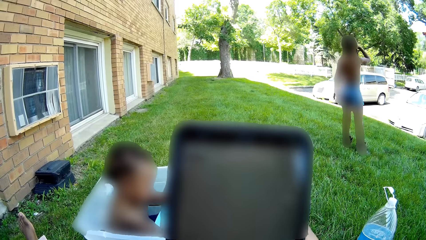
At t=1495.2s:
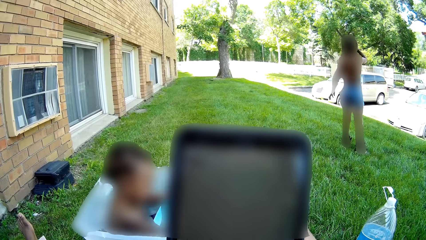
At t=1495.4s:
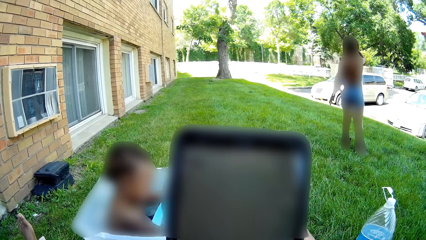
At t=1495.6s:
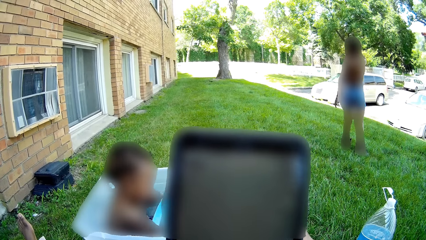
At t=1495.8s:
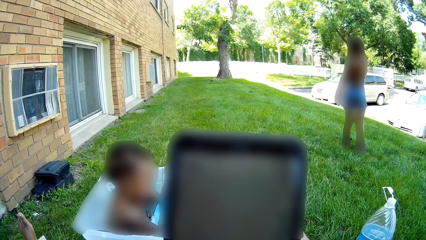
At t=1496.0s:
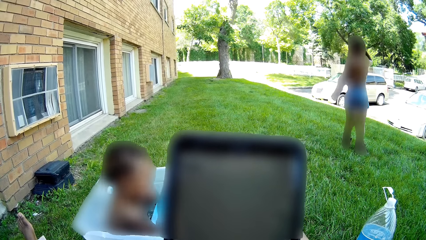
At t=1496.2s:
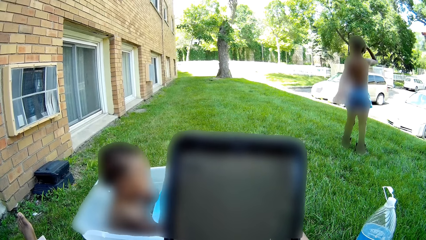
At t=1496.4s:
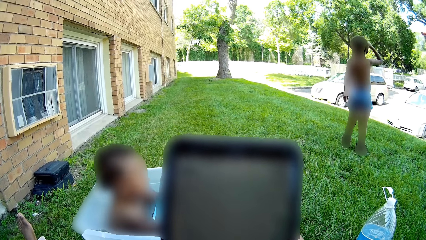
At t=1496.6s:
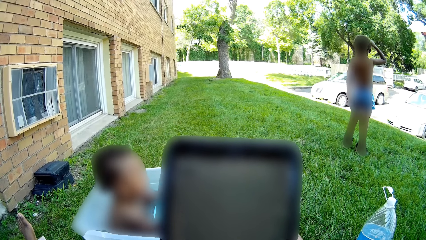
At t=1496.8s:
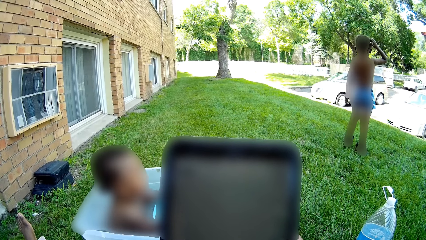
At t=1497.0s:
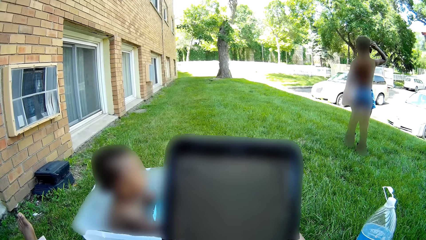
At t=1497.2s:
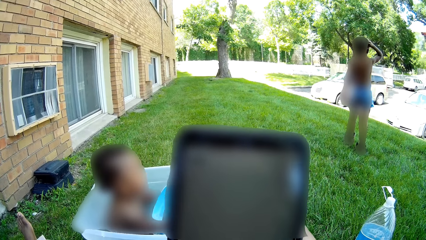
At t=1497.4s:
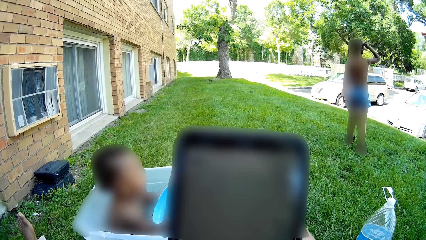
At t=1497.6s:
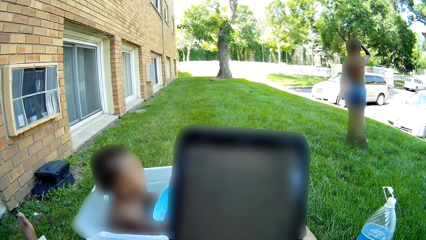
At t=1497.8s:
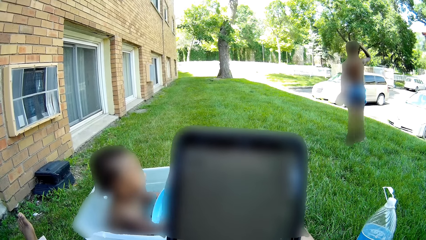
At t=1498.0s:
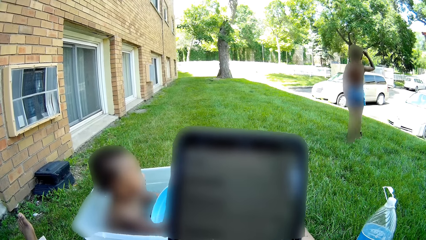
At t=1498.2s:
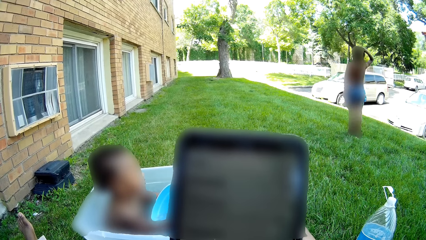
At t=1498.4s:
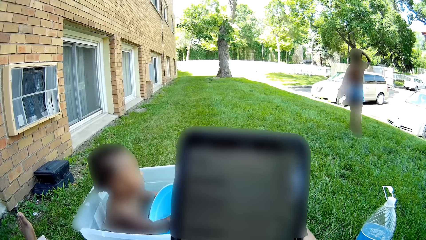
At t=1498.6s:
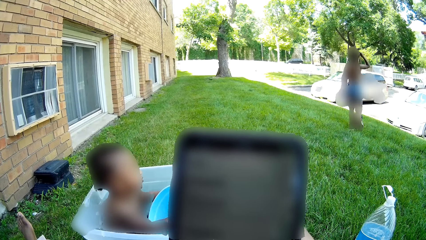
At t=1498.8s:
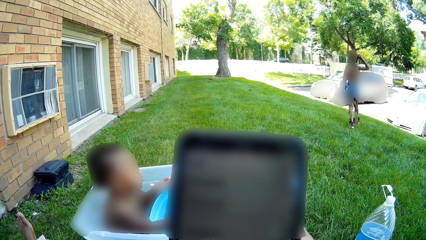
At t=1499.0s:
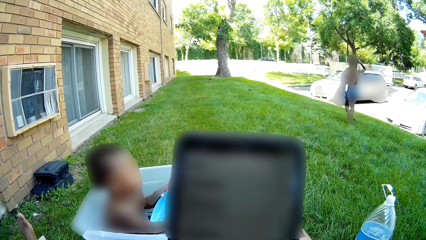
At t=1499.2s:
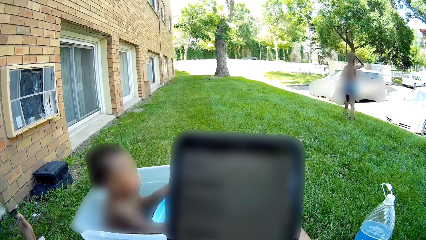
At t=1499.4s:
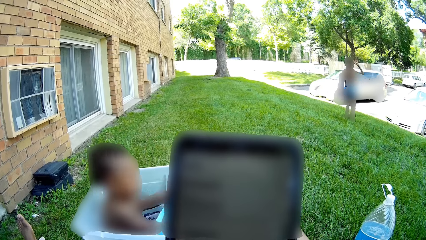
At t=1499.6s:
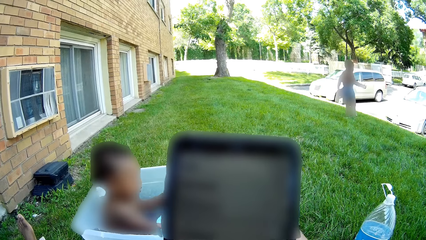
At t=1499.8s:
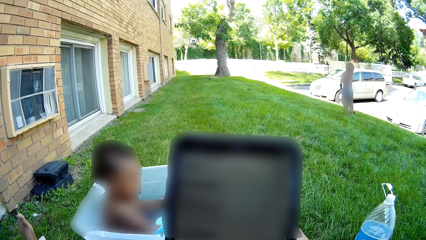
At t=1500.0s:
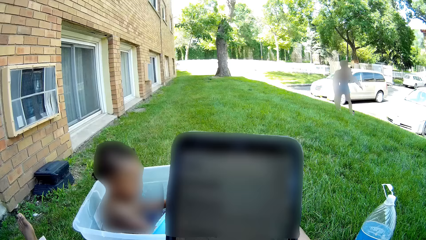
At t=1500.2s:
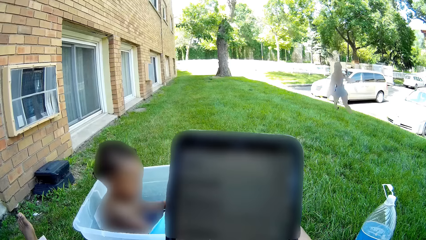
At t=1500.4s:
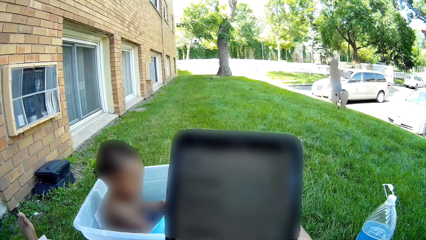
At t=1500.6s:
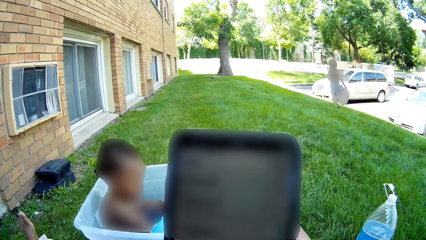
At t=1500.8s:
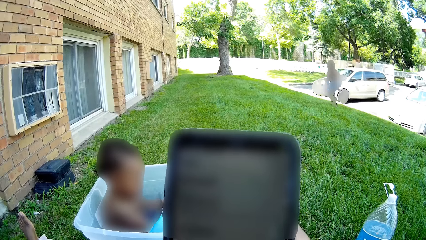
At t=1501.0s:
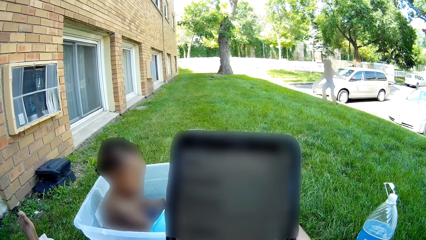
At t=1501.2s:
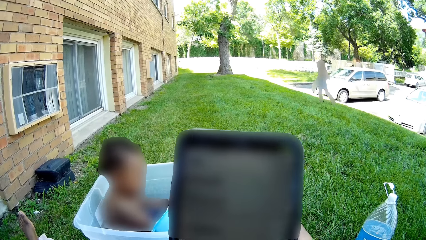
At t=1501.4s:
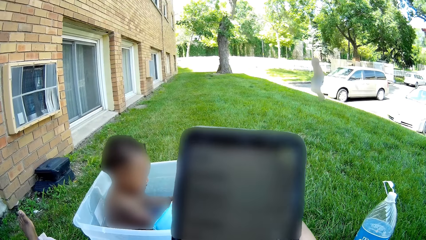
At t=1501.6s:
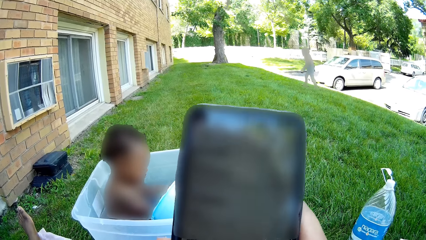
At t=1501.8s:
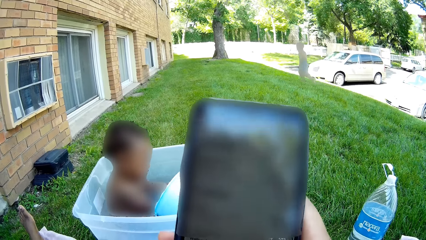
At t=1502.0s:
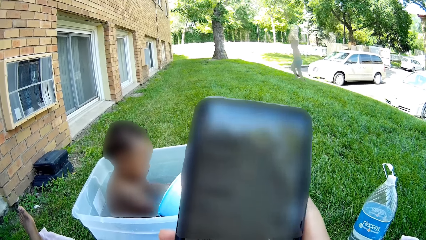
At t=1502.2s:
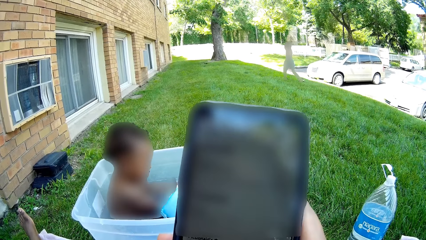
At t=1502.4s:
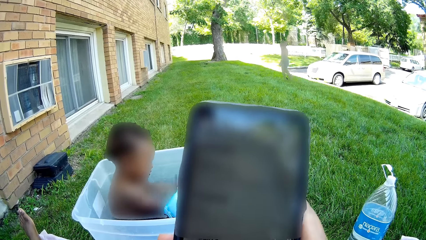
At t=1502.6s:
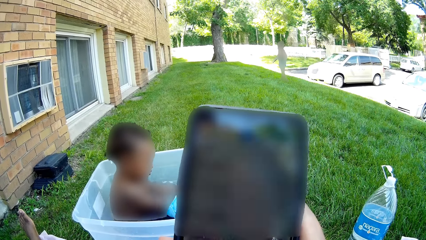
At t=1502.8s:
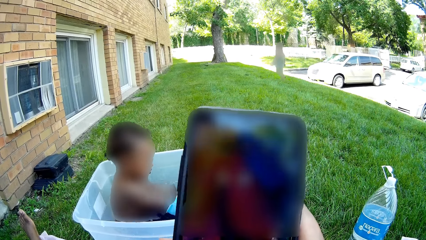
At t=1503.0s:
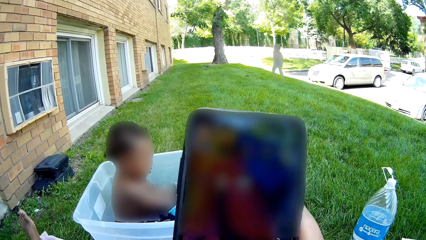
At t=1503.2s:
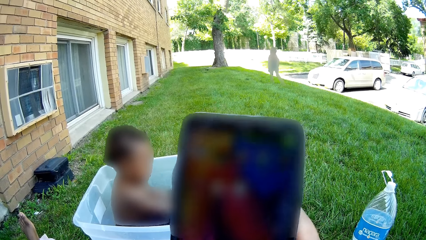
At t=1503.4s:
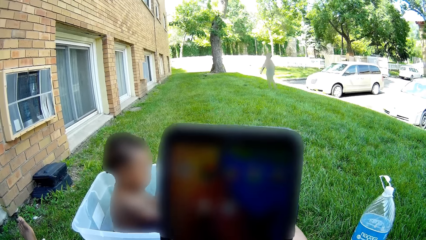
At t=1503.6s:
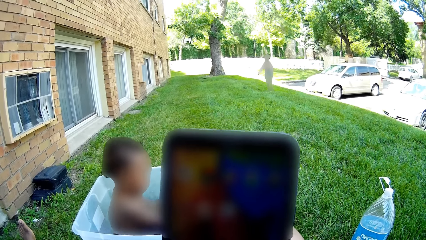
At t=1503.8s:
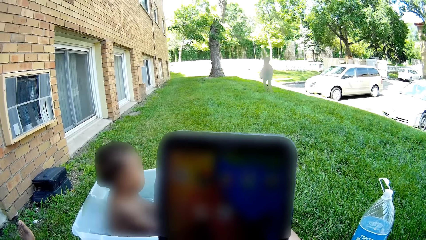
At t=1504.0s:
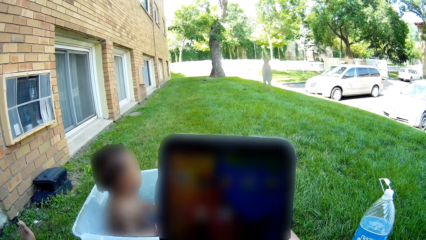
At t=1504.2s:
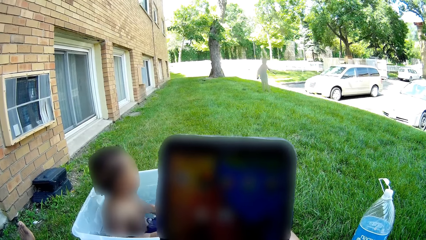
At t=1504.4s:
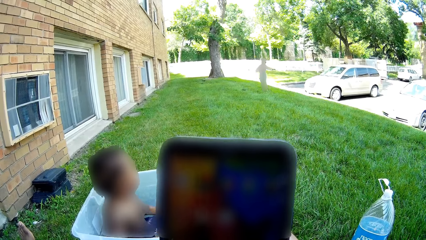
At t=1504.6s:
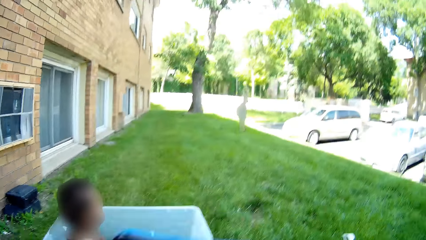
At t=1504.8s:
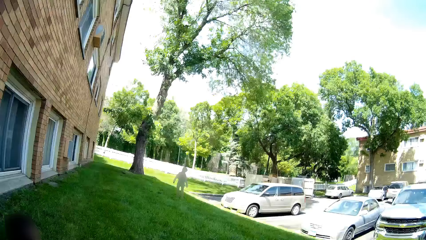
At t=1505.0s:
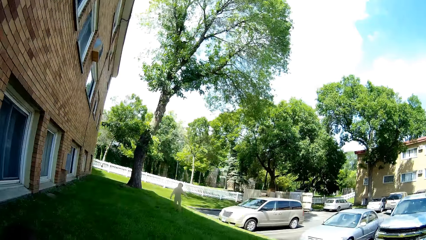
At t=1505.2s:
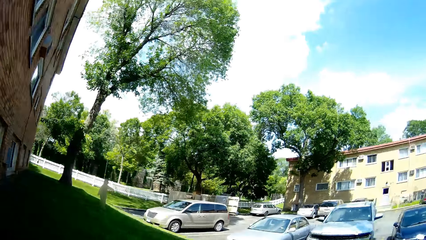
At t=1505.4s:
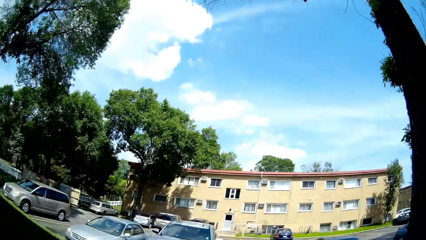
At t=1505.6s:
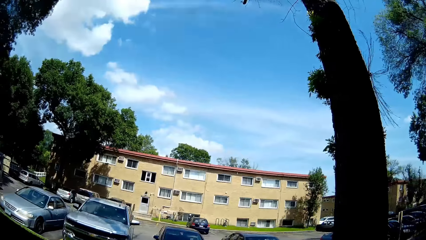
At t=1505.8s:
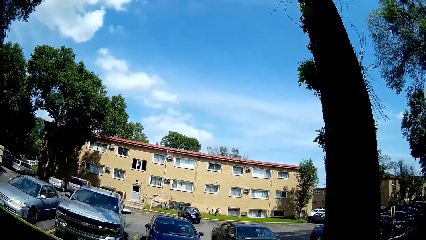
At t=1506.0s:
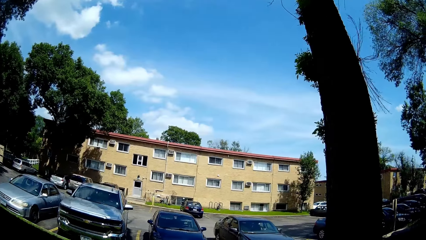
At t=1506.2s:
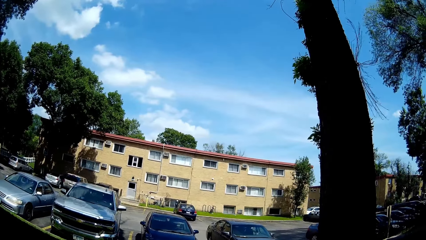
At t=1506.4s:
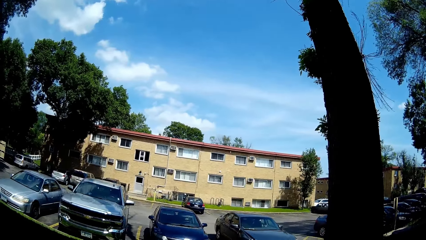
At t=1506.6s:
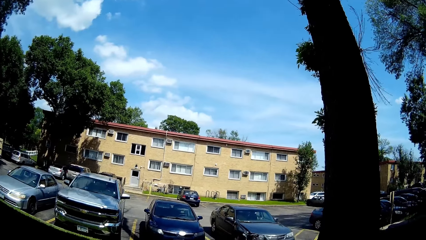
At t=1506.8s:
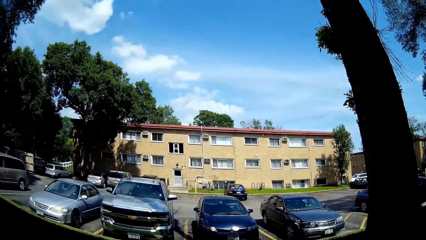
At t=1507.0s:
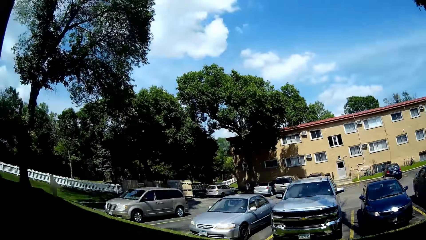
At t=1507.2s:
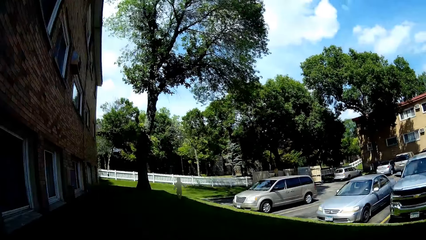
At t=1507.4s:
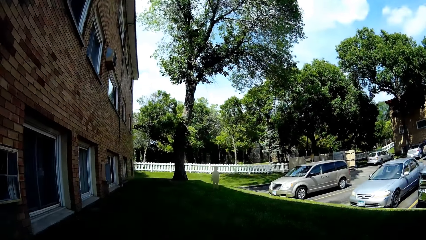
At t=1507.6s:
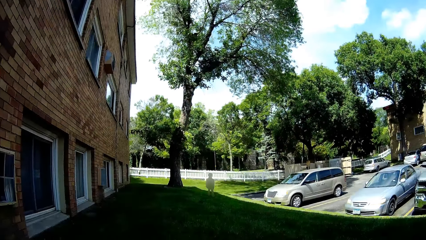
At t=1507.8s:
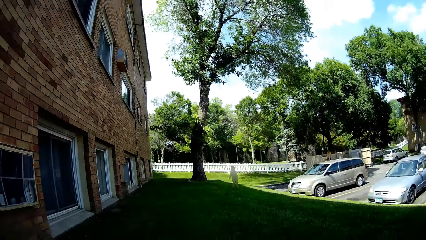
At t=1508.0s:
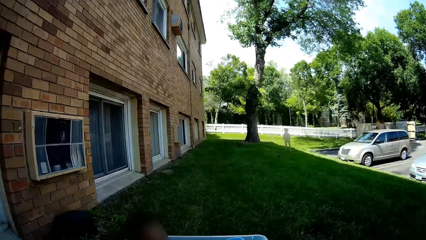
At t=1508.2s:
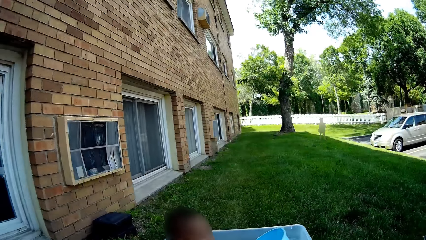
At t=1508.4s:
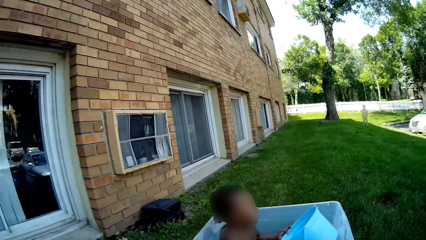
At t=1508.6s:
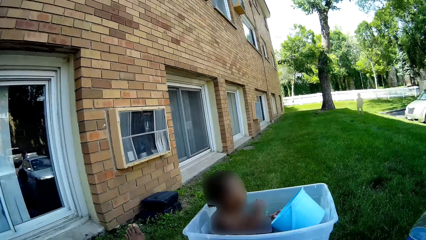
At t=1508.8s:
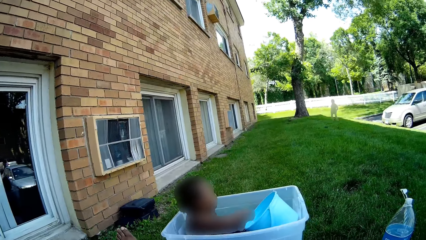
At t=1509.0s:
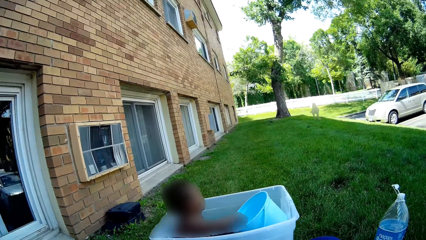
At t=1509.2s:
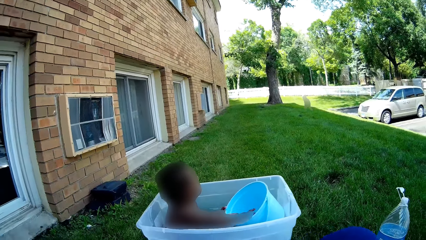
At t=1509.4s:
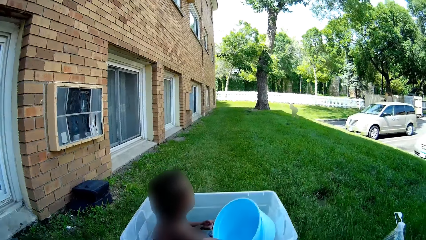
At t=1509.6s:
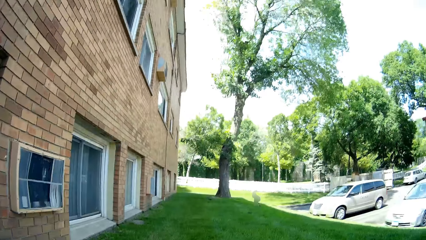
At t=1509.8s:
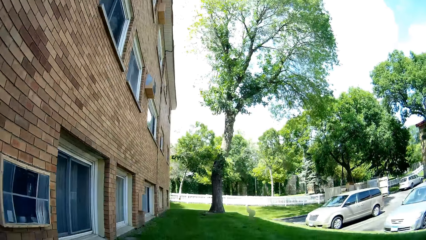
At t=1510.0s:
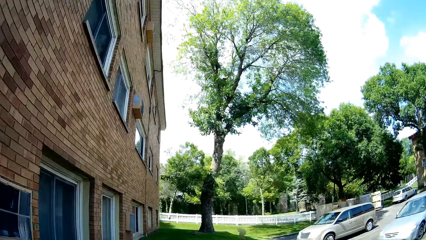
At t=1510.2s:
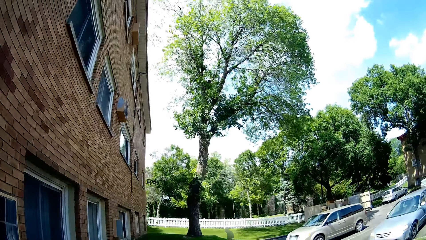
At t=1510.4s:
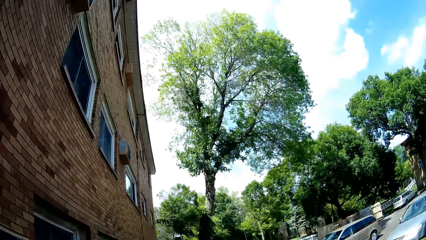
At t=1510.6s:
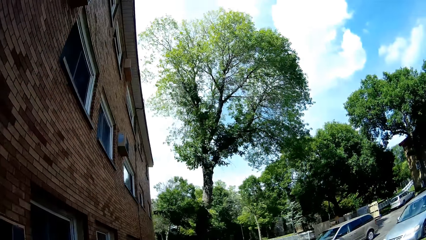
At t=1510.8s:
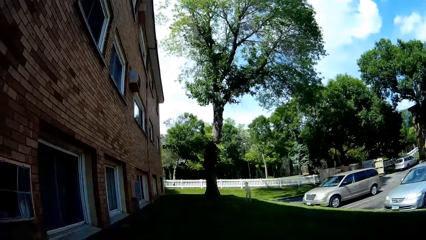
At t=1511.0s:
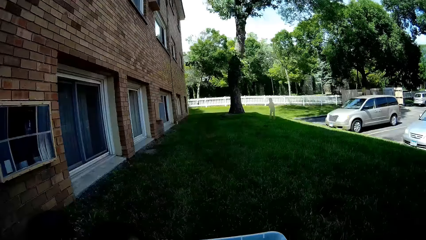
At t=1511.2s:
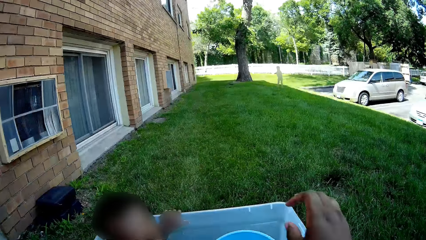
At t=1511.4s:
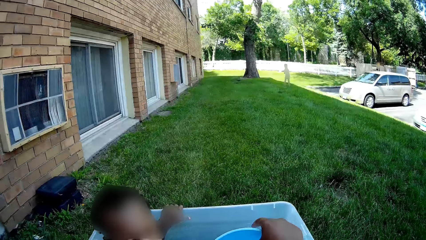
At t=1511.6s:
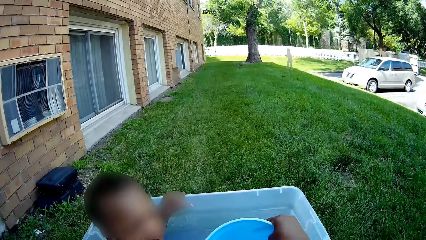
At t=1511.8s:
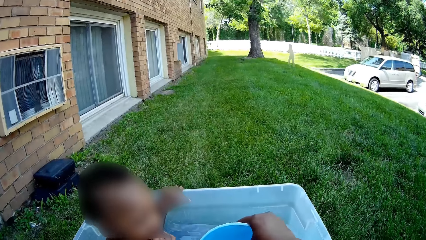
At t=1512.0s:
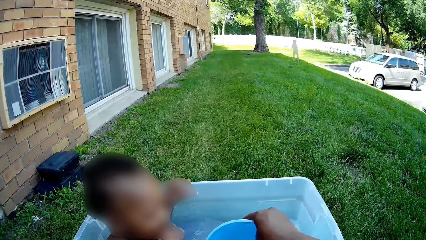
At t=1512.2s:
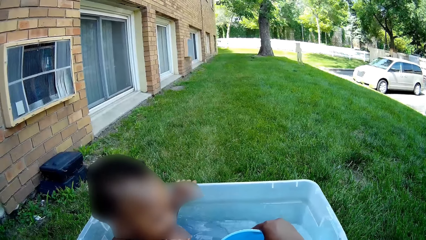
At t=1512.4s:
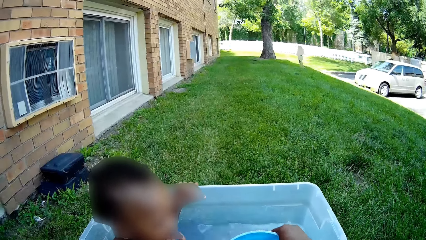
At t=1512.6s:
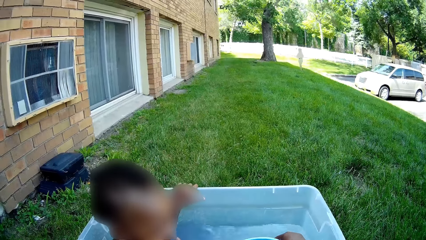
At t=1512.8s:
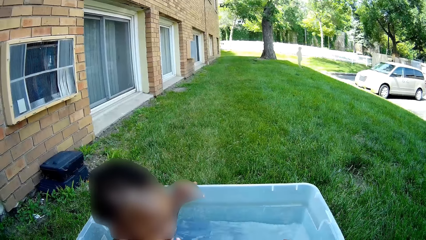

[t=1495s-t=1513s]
The camera wearer holds a phone. A person plays with a bucket in the water. Another person runs around. The camera wearer turns around. The first person plays with the bucket in the water. The camera wearer turns around. She takes water with the bucket in her right hand. She holds the bucket in a water basin.
